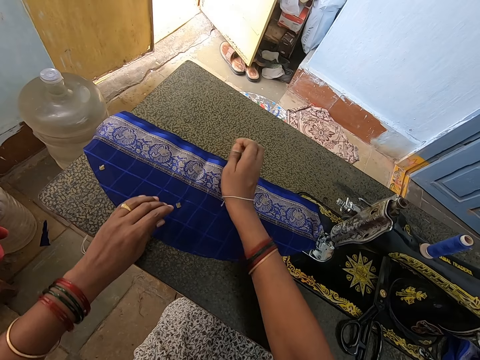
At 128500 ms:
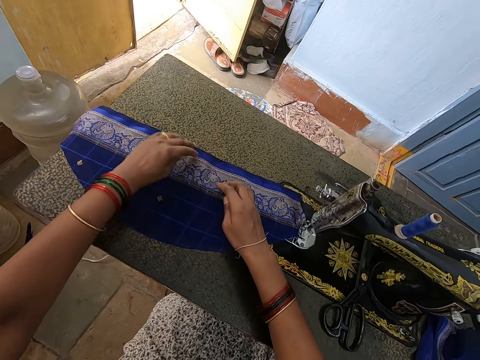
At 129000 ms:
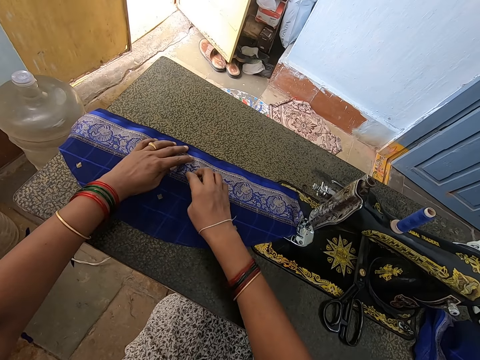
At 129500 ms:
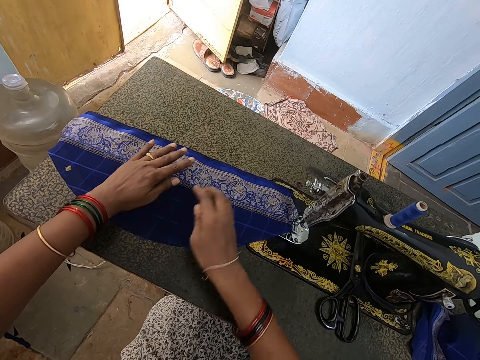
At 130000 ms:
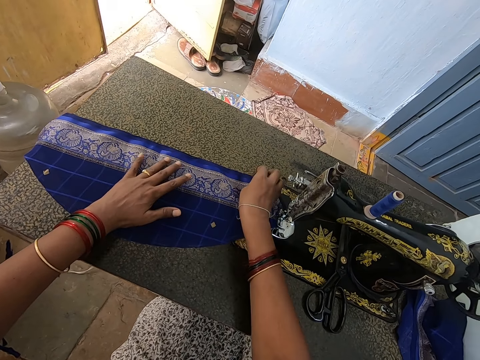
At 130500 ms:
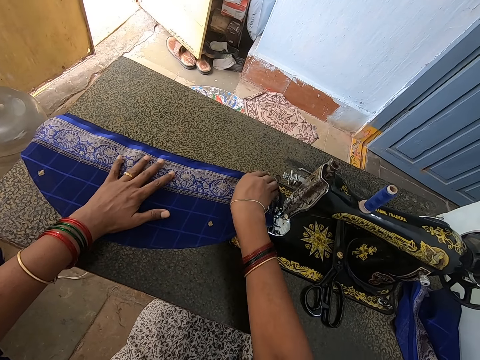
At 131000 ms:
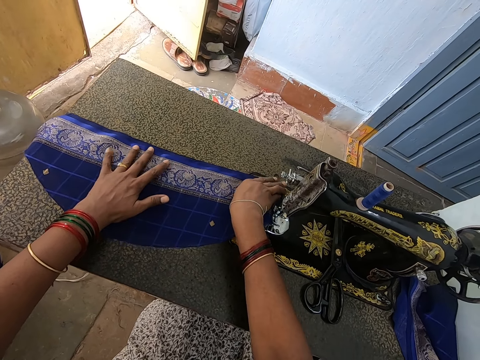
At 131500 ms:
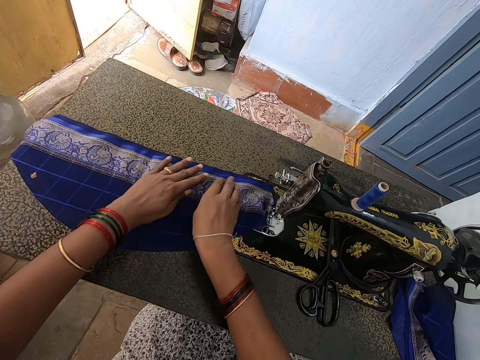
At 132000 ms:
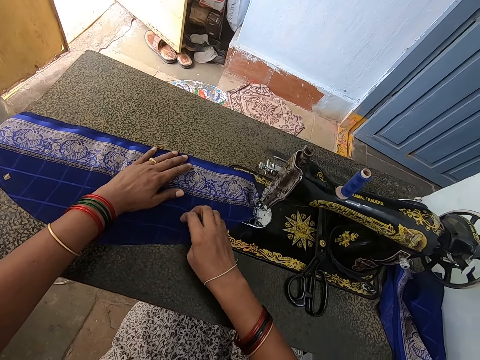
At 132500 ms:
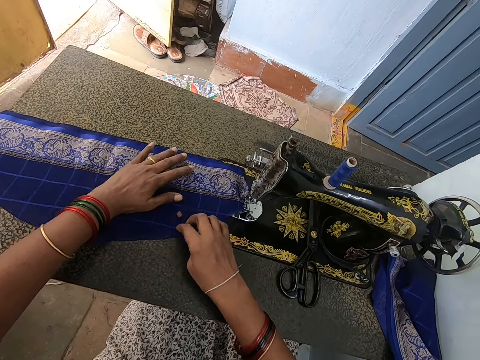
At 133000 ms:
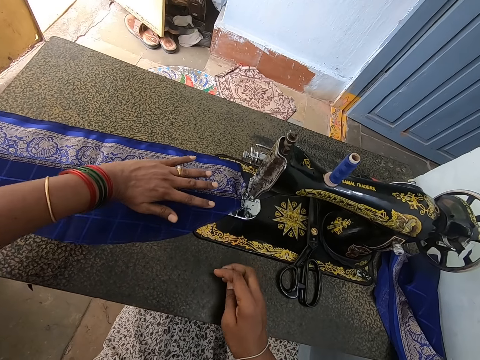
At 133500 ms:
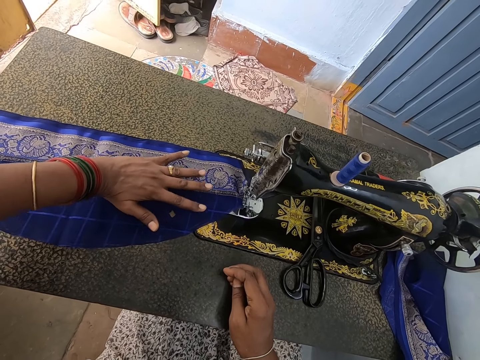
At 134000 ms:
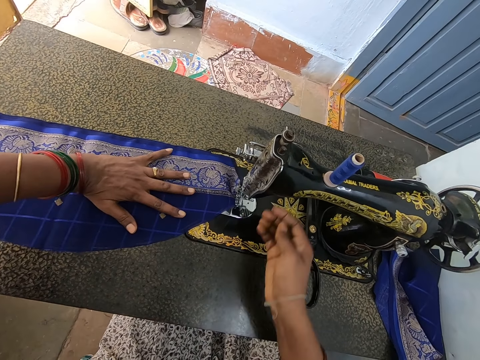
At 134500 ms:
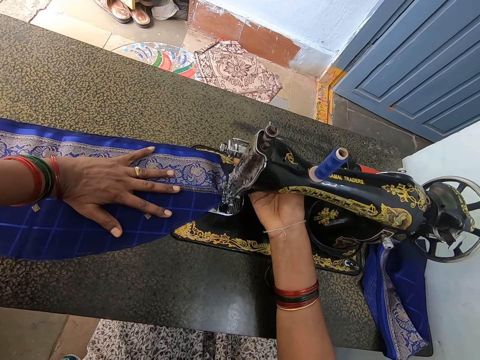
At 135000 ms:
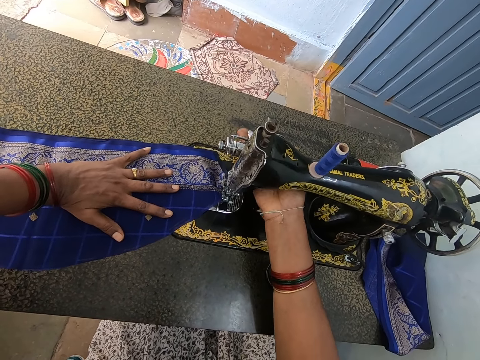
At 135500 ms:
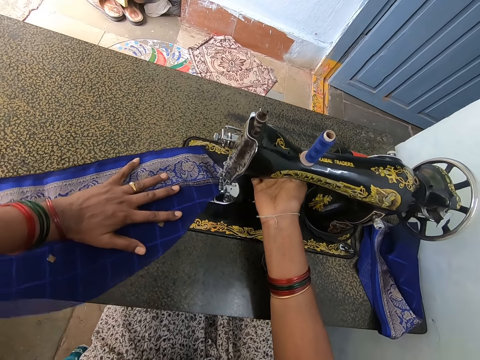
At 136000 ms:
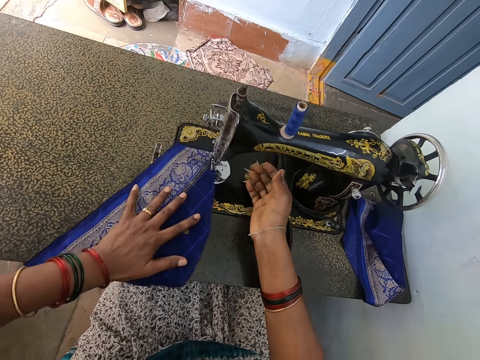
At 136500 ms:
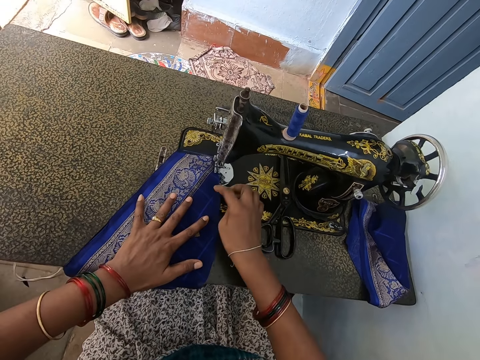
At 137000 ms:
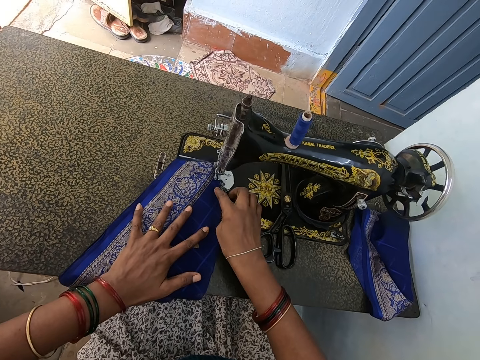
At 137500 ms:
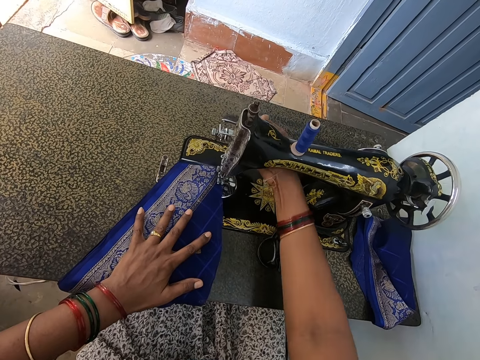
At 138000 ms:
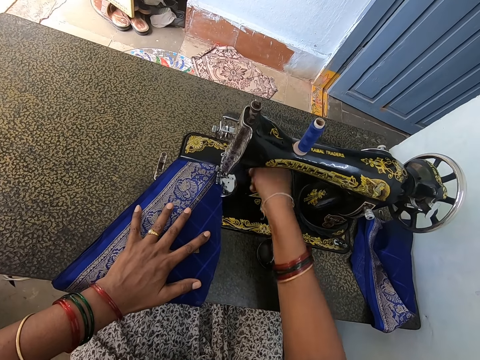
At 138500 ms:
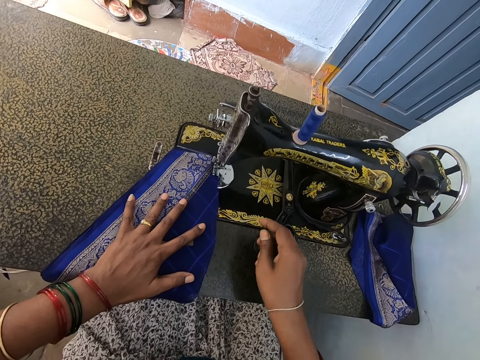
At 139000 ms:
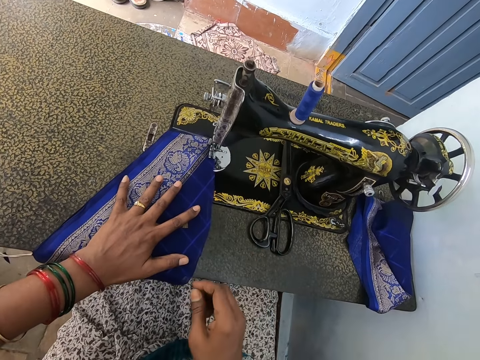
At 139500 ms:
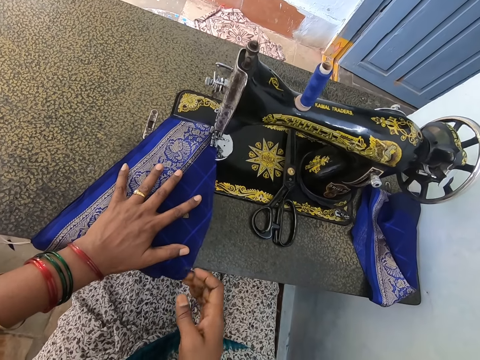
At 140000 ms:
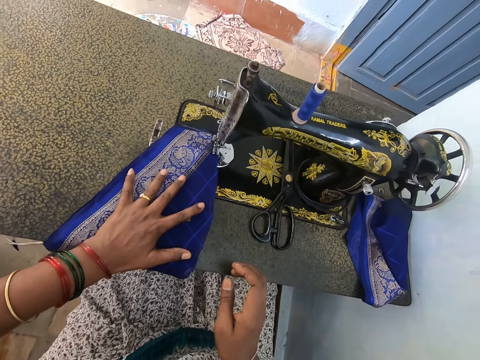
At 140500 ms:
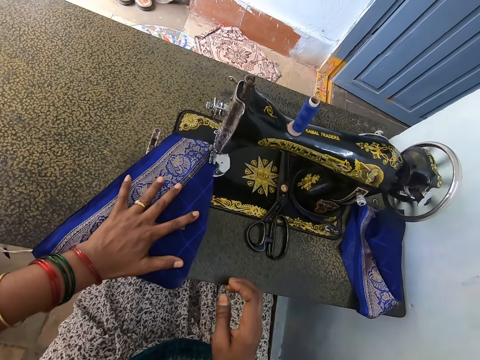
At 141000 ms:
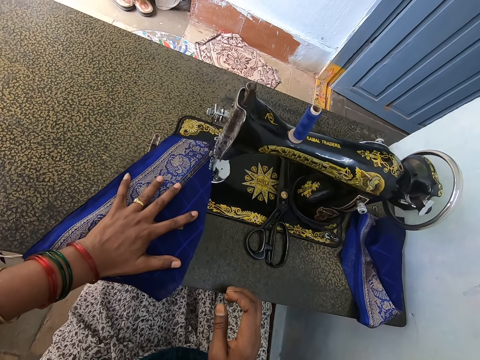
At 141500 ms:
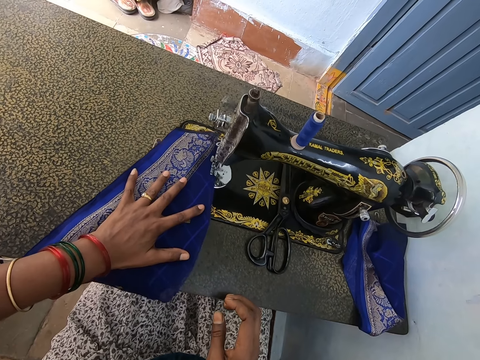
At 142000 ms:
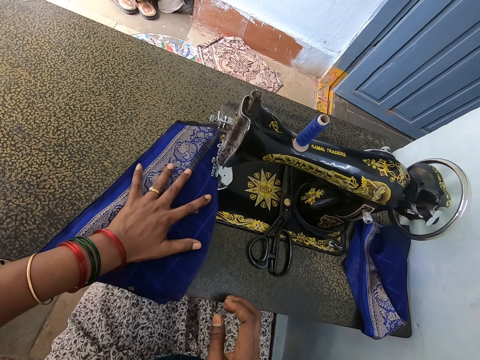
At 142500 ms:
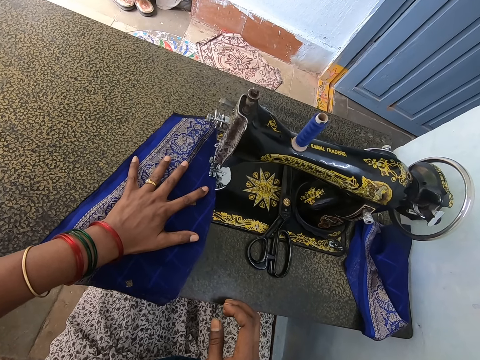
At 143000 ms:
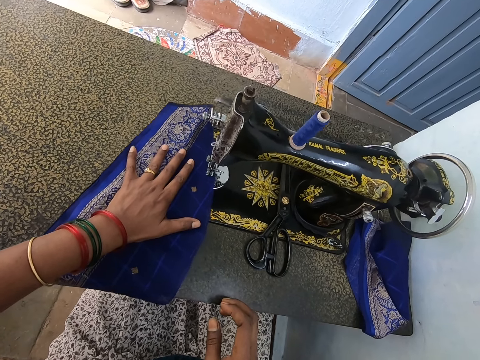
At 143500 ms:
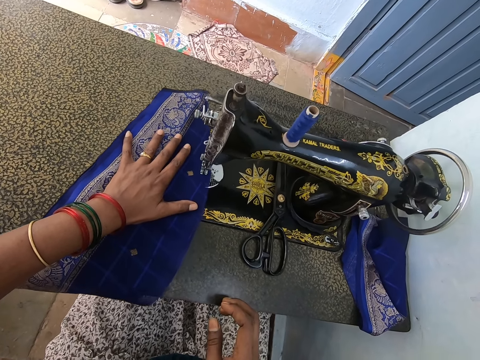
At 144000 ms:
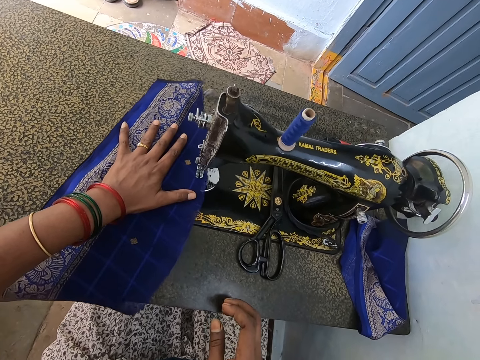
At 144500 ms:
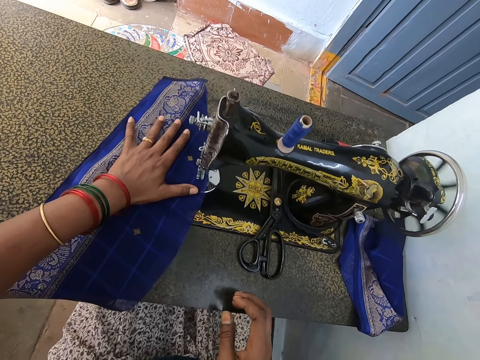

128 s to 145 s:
The camera wearer operates the sewing machine. They touch the reverse lever part. They sew the cloth. They touch the piece of cloth. They touch the reverse lever part. They sew the piece of cloth.

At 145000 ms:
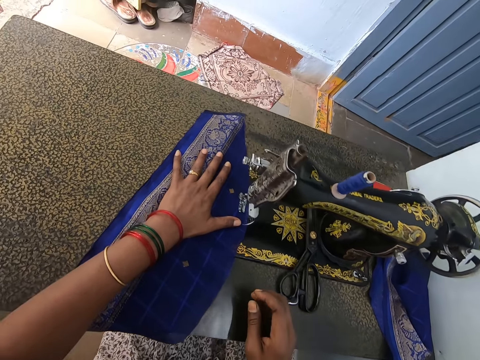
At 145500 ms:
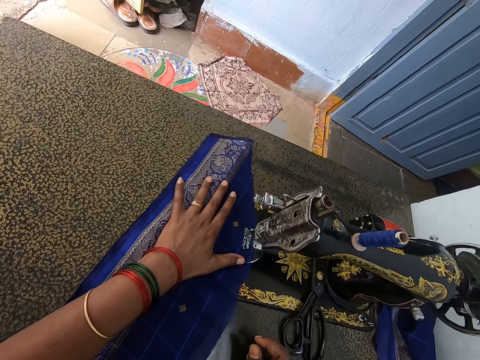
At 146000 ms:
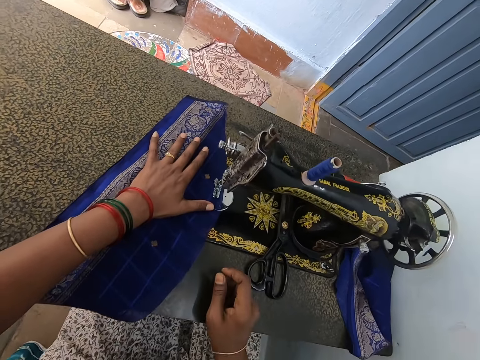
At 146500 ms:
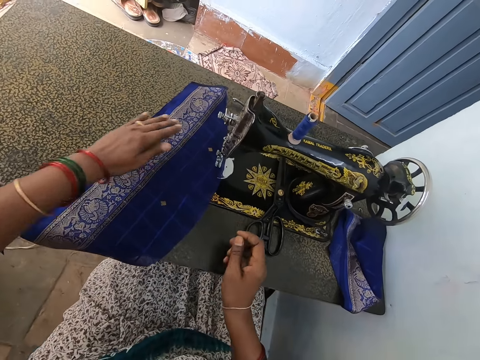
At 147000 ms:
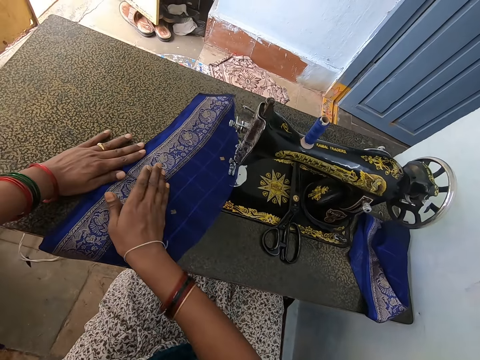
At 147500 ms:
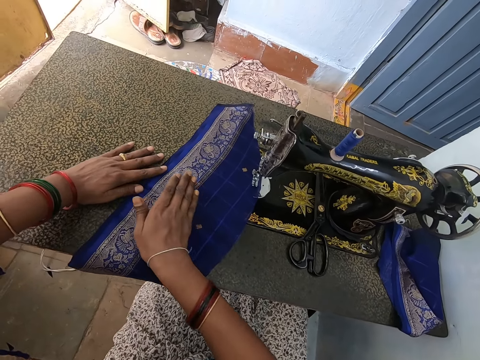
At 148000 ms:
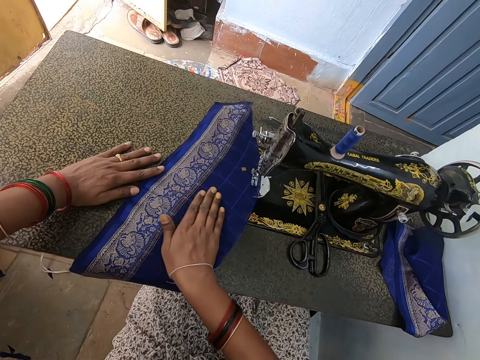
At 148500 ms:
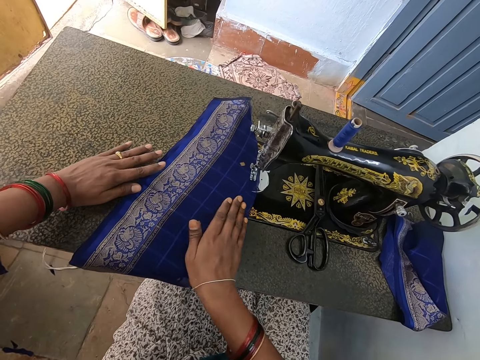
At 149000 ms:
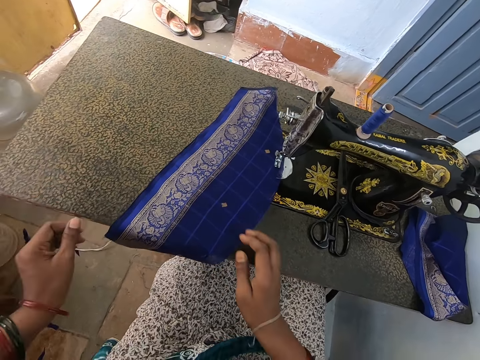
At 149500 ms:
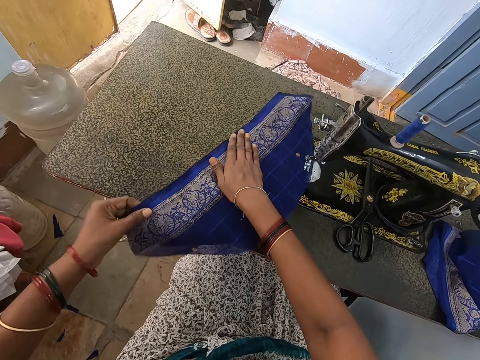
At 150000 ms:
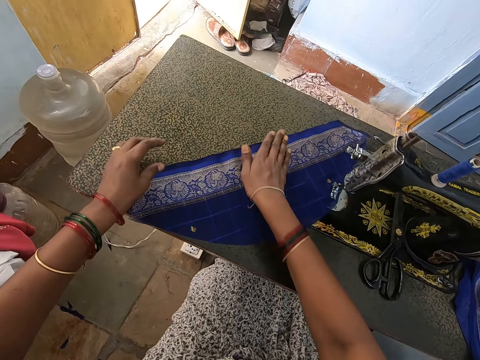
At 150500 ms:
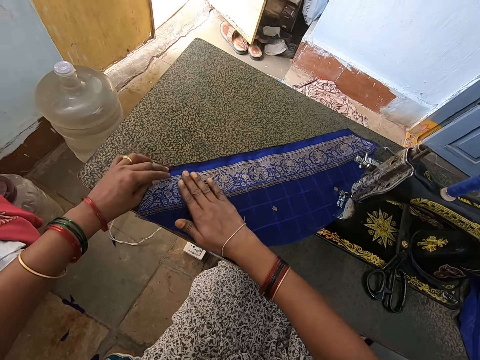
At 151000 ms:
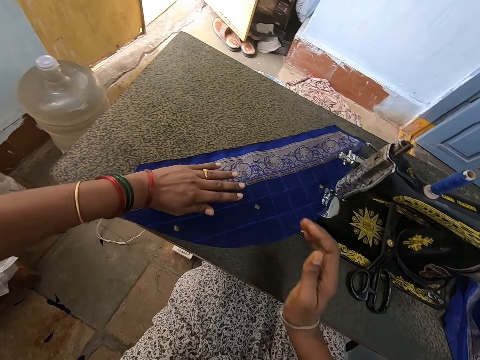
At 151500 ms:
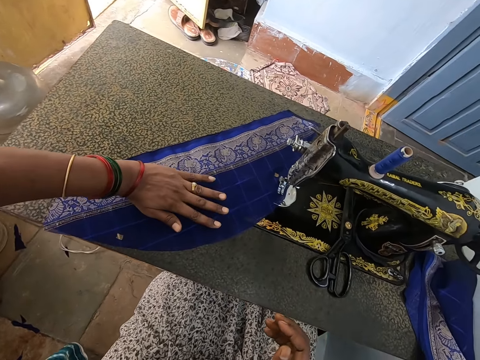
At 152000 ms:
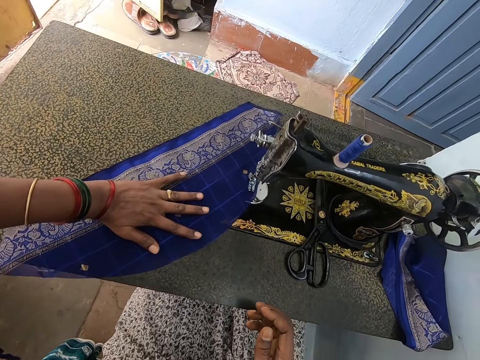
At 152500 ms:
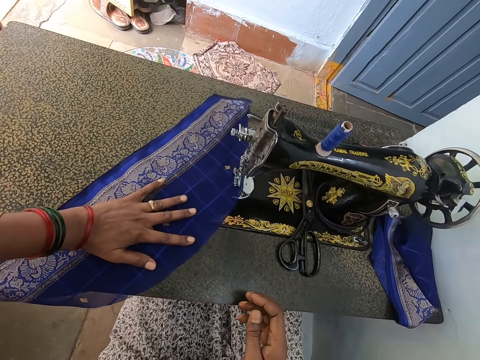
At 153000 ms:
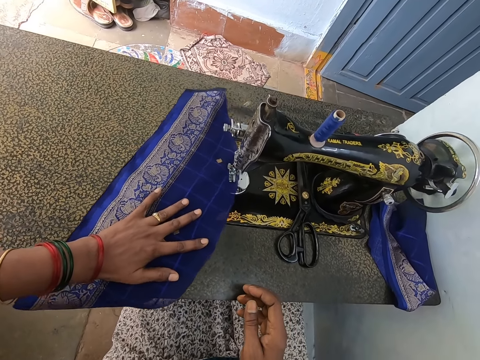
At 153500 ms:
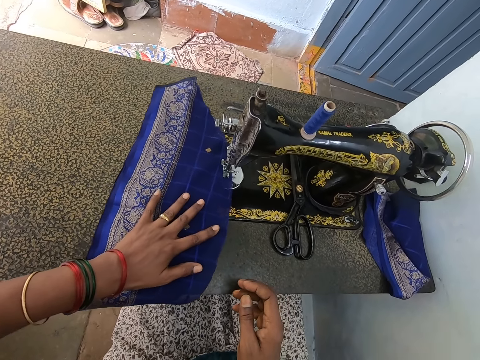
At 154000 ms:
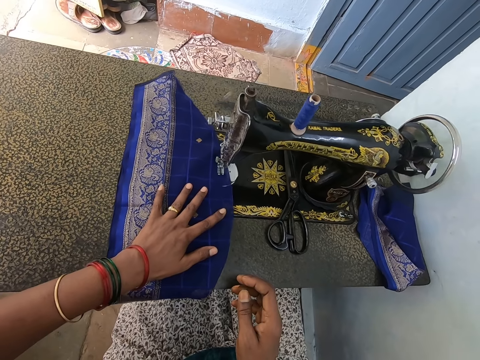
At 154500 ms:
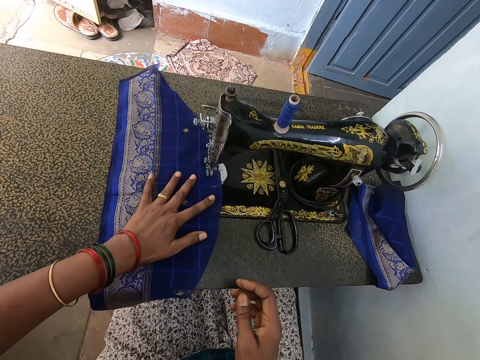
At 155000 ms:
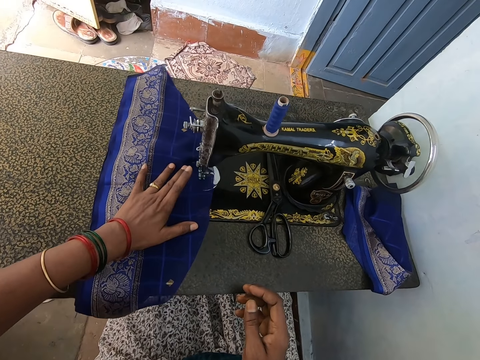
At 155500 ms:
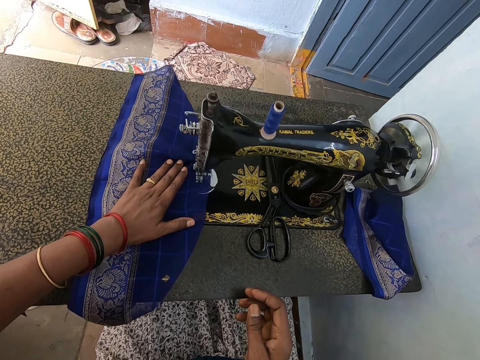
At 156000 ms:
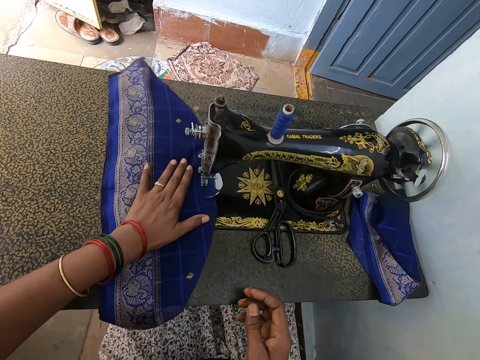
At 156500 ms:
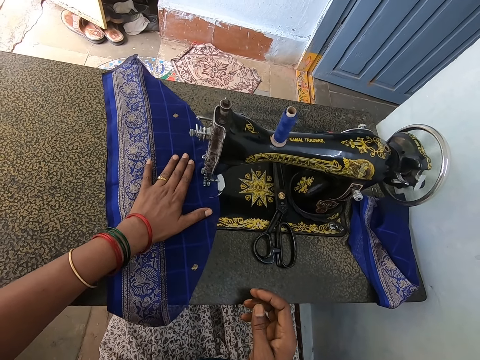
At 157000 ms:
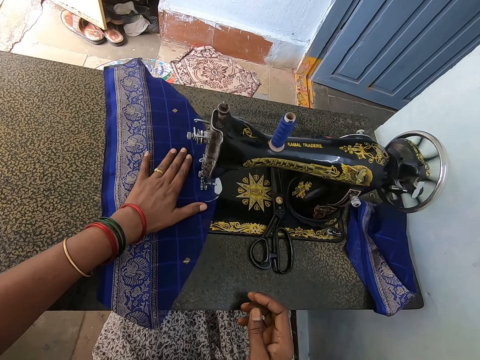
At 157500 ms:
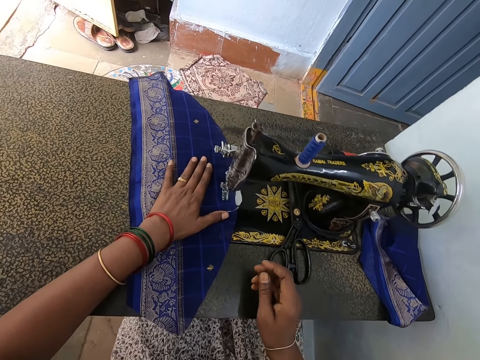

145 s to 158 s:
The camera wearer adjusts the cloth. They touch the piece of cloth. They sew the piece of cloth.
